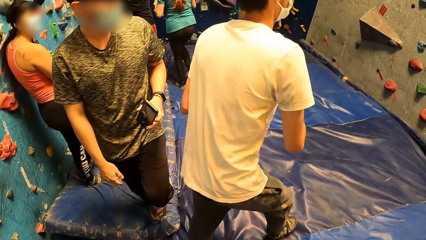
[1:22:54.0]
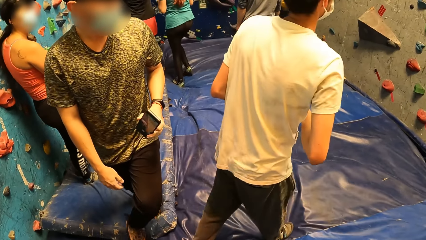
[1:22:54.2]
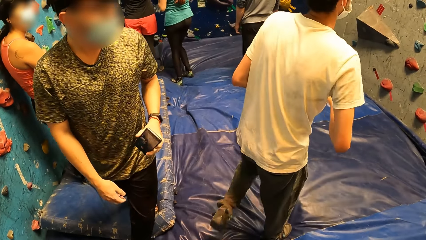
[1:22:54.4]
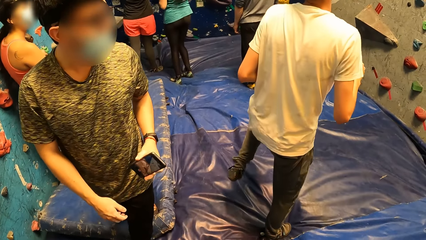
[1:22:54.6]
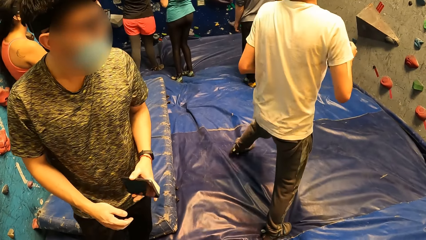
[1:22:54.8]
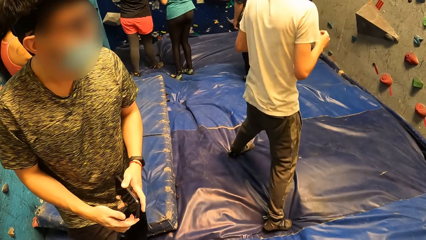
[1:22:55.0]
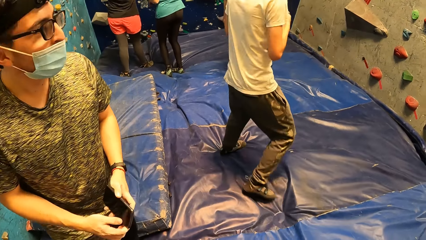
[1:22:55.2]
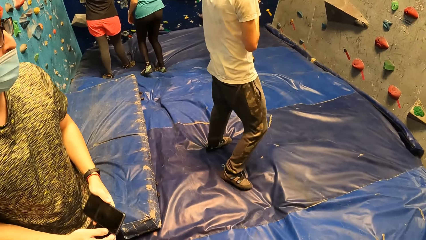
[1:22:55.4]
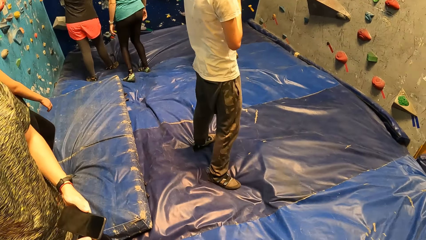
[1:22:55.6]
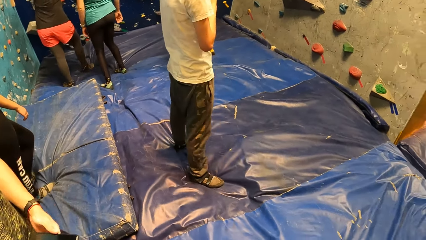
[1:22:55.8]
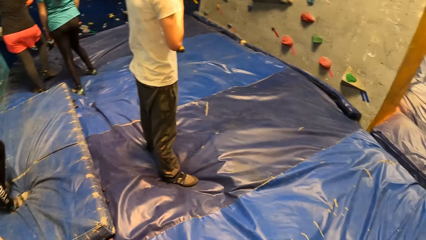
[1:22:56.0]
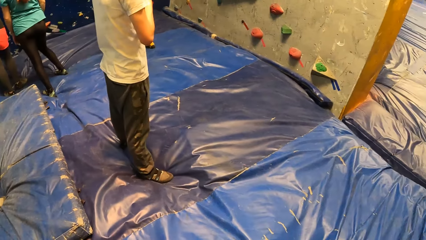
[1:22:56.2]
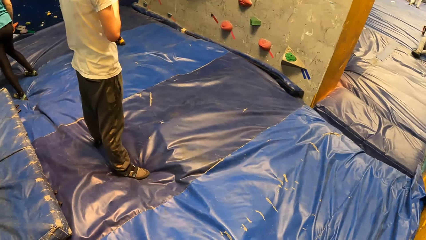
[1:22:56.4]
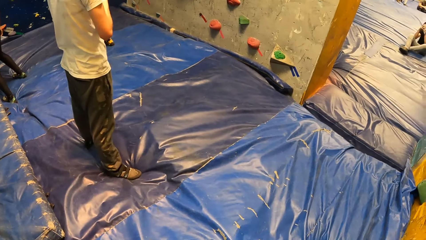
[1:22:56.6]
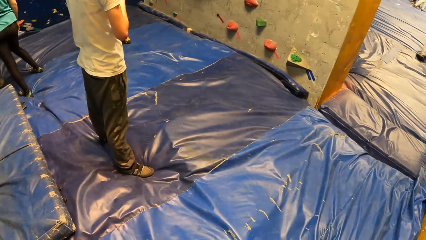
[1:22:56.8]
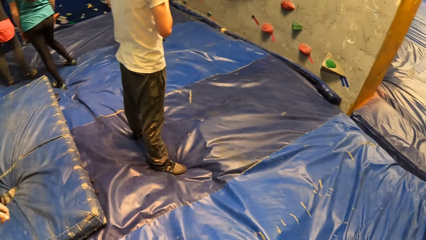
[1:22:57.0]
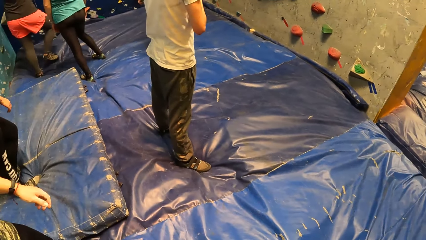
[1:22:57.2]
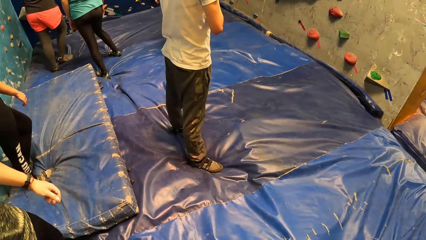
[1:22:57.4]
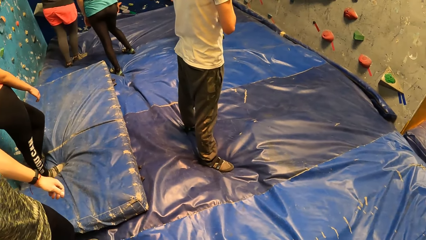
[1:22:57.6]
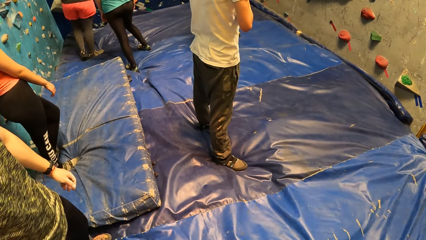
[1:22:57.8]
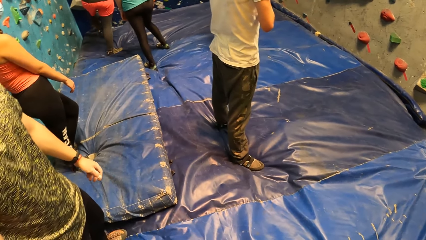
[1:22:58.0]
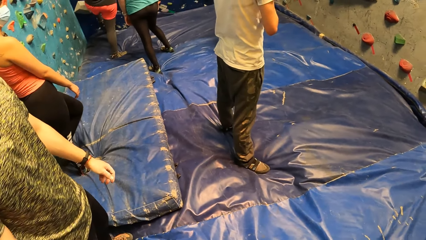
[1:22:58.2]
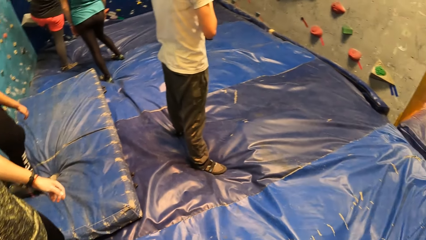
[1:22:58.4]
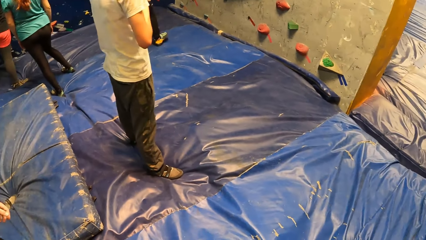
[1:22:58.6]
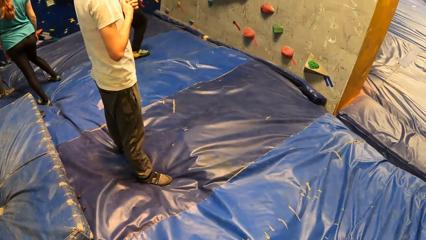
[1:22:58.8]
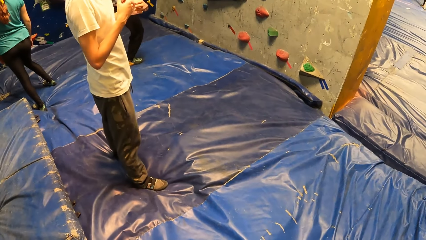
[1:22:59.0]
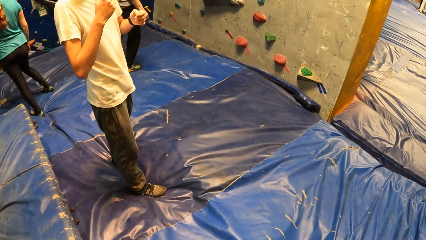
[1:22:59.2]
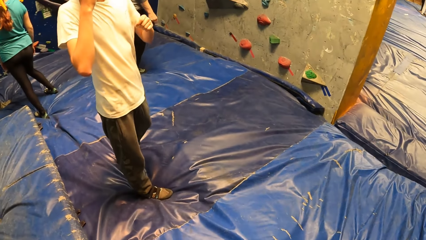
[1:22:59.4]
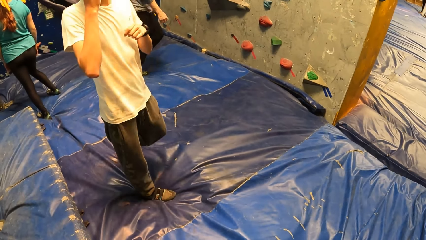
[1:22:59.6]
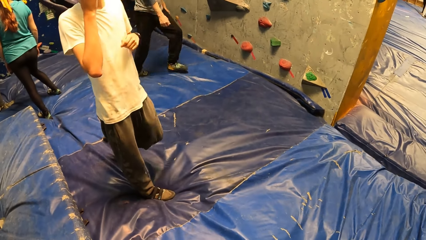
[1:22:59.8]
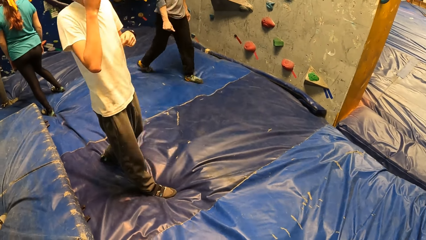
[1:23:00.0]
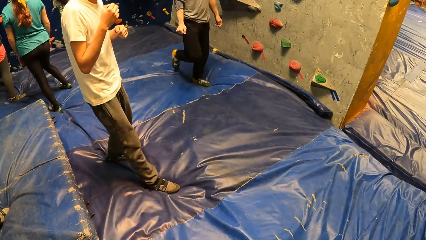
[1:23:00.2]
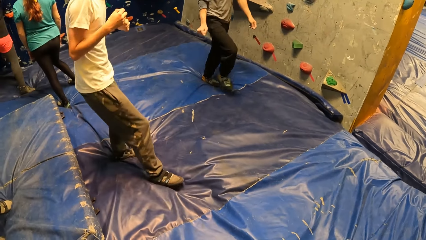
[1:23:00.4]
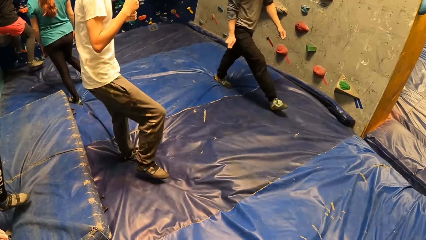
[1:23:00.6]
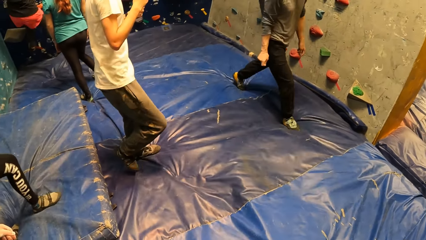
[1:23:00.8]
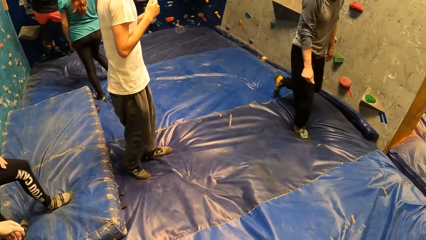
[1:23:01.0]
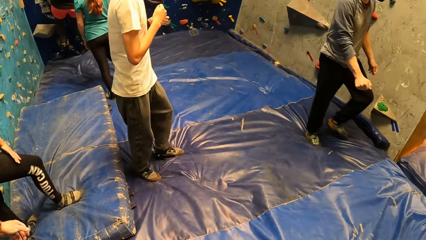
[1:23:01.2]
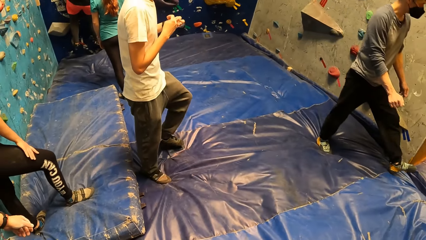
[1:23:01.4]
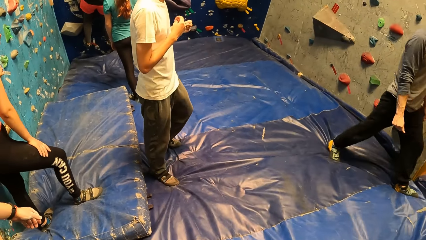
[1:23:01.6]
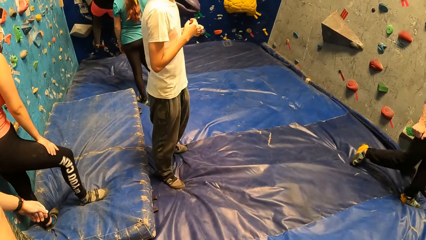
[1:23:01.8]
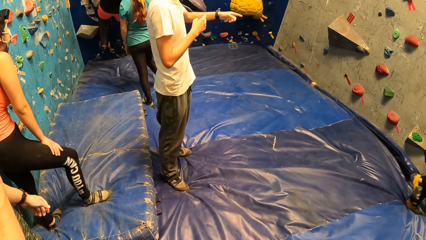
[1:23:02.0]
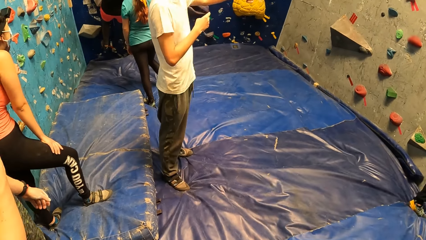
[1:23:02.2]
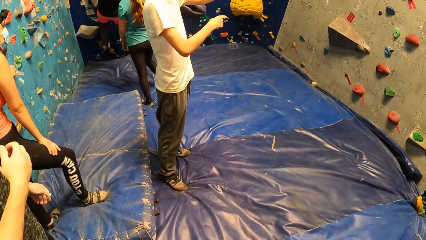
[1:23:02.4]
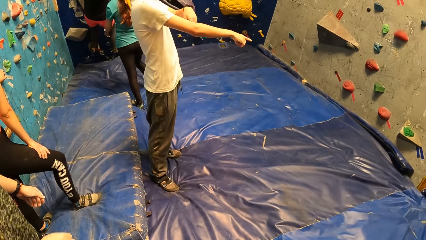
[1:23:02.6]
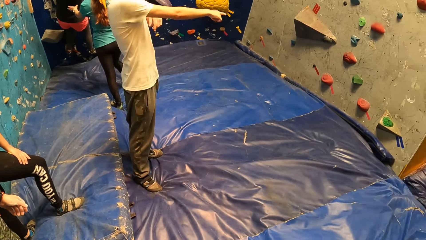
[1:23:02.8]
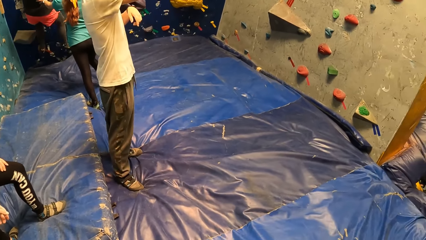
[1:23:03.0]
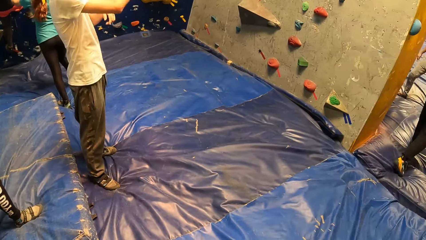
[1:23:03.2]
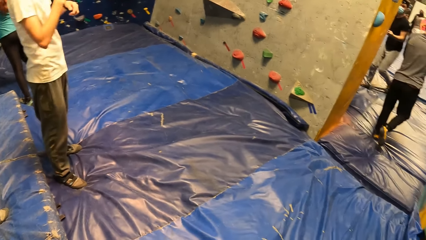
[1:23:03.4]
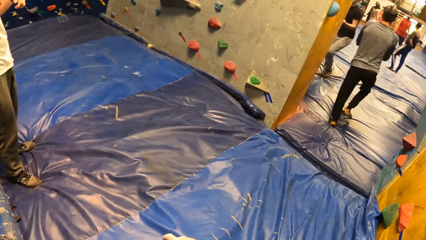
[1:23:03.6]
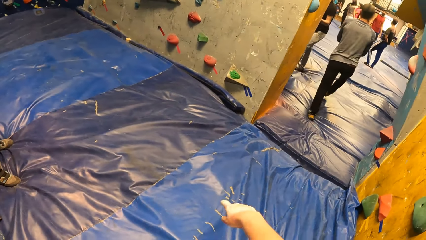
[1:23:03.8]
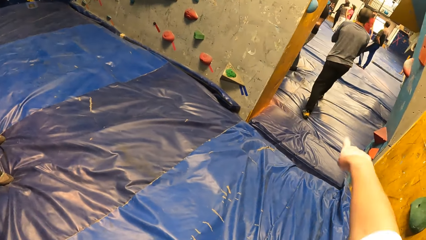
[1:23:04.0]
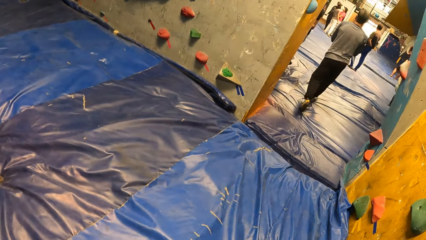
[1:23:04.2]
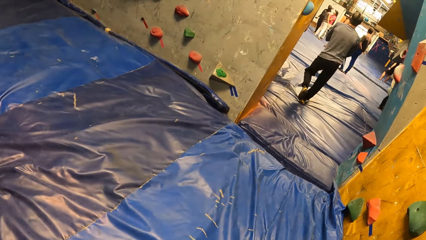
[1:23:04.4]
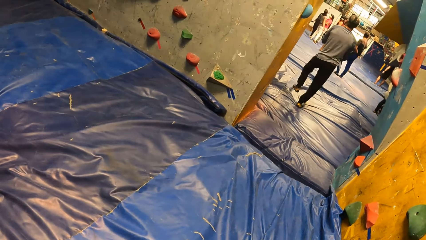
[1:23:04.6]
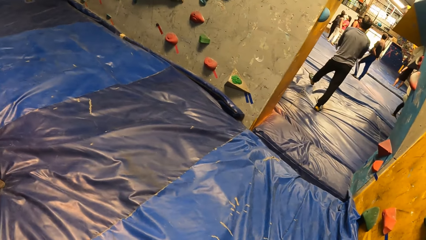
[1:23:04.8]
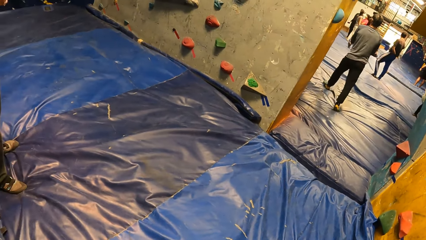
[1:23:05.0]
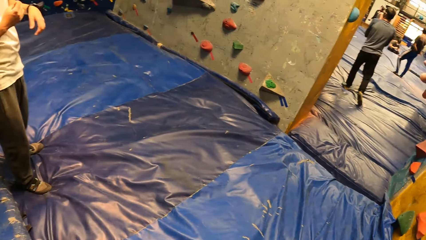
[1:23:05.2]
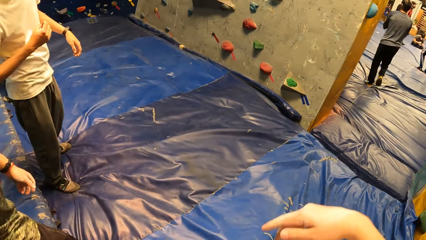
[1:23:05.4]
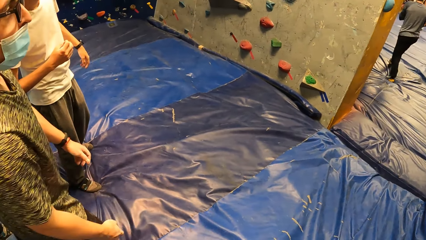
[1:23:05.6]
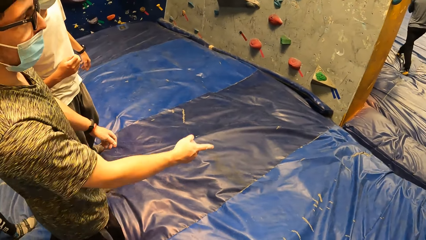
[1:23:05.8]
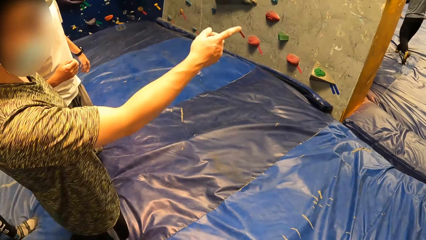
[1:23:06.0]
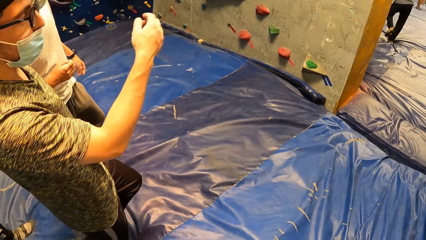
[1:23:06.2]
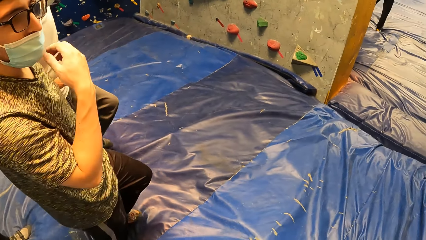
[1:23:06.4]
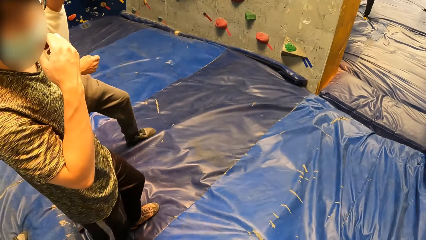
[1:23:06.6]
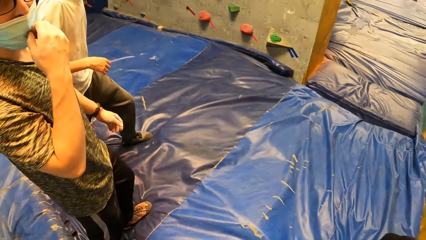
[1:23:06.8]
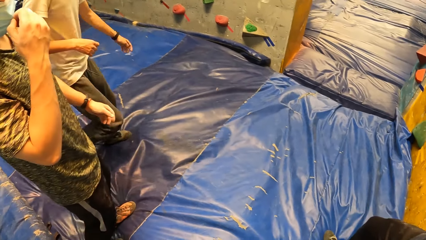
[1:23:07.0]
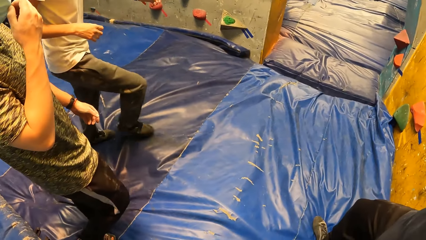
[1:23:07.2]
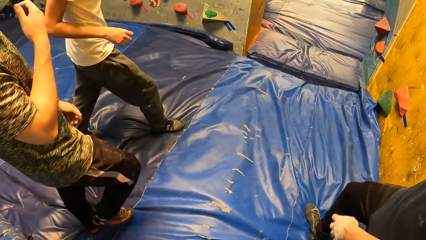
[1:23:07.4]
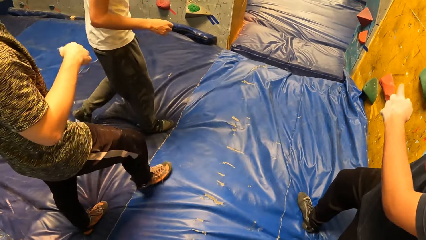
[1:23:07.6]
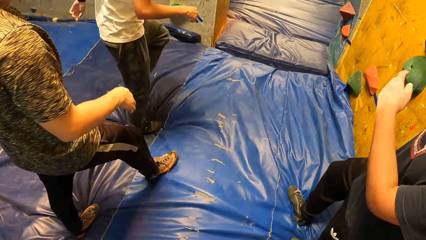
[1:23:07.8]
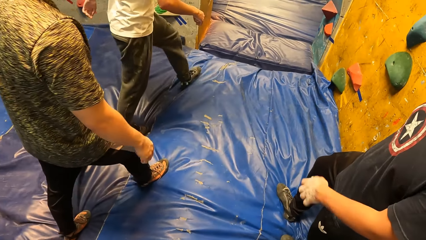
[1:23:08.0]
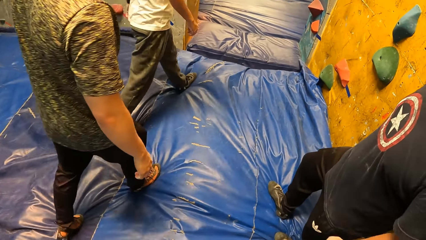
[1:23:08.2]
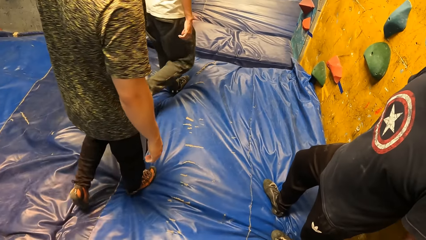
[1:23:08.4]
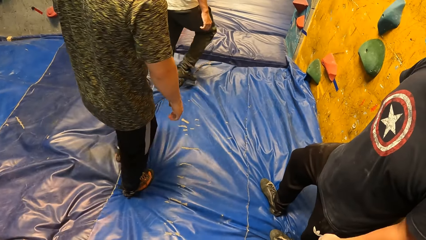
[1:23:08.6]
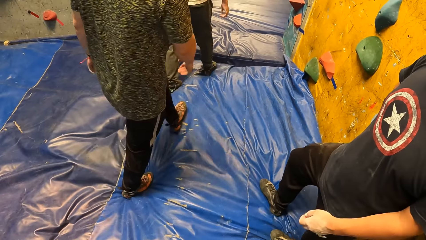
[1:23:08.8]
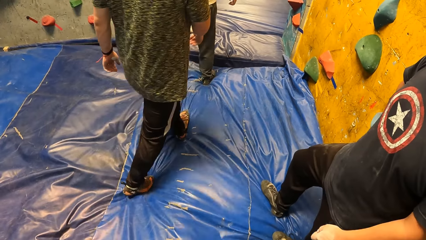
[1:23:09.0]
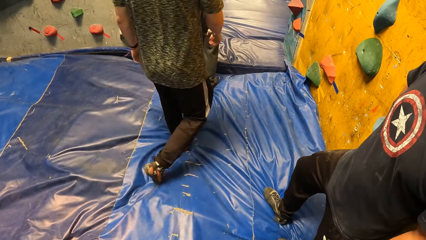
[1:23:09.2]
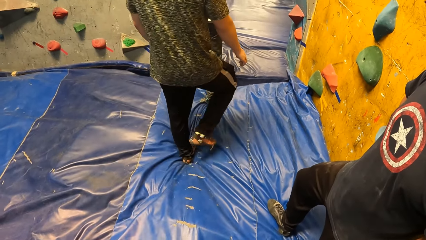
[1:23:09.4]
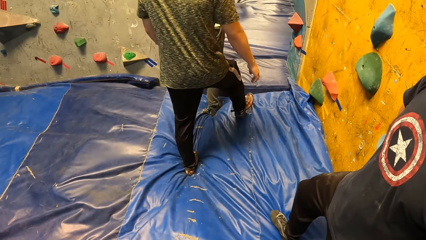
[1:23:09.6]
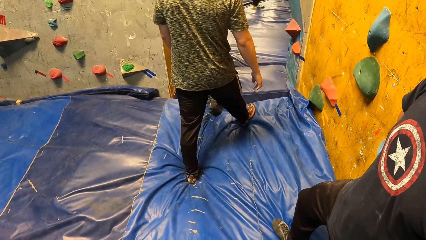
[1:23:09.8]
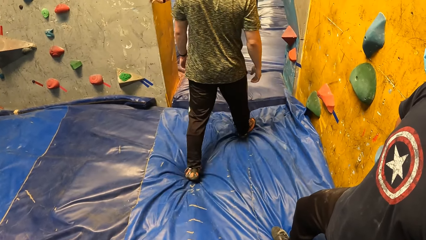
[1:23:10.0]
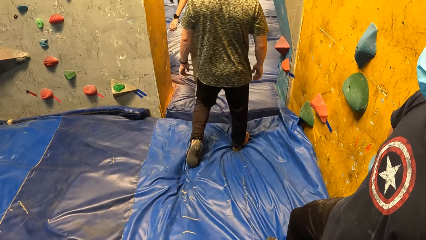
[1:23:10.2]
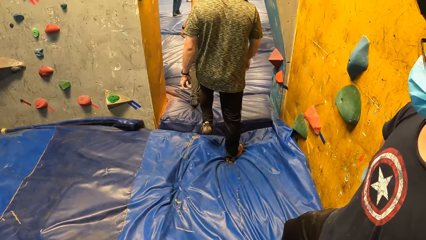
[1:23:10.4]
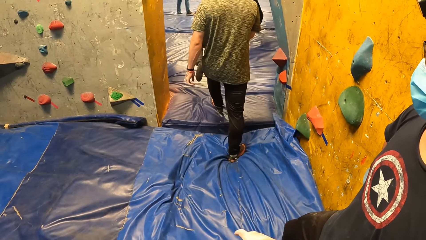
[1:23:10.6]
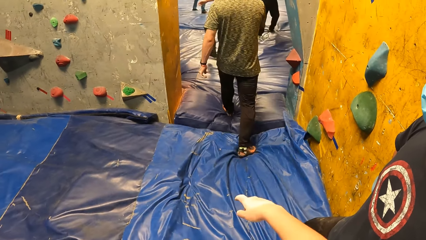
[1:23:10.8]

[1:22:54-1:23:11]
A man moves forward. Another man walks away. The camera wearer points with his right hand. He interacts with another man. The first man walks to the next room. The man who interacts with the camera wearer walks to the next room.
